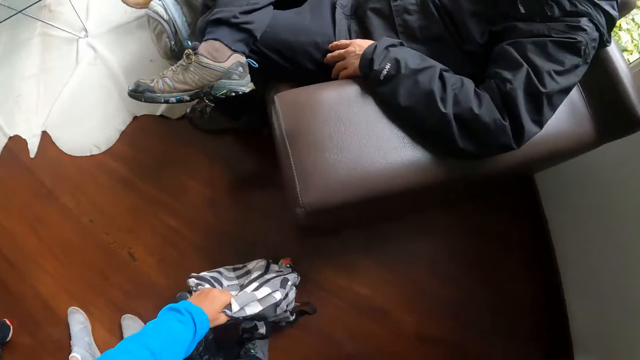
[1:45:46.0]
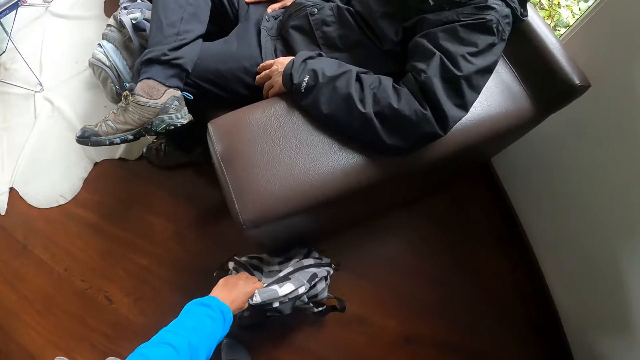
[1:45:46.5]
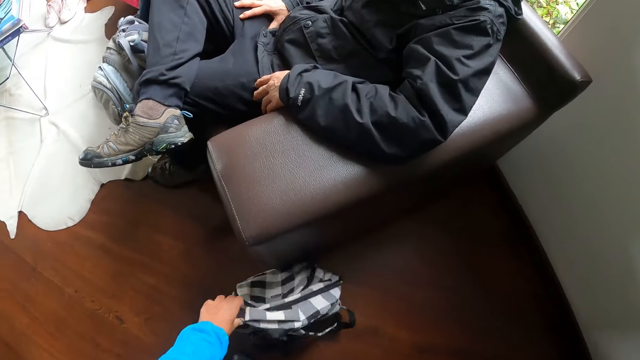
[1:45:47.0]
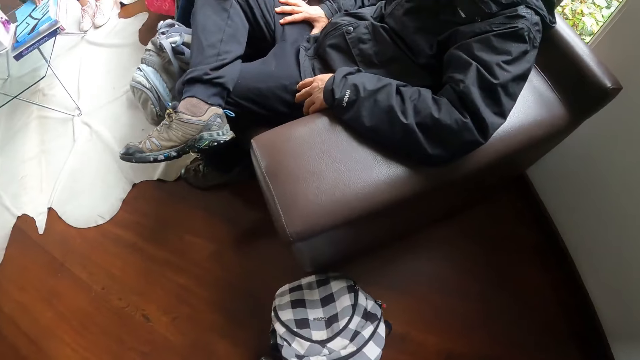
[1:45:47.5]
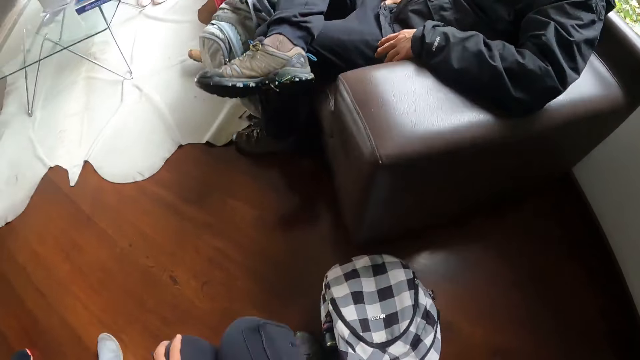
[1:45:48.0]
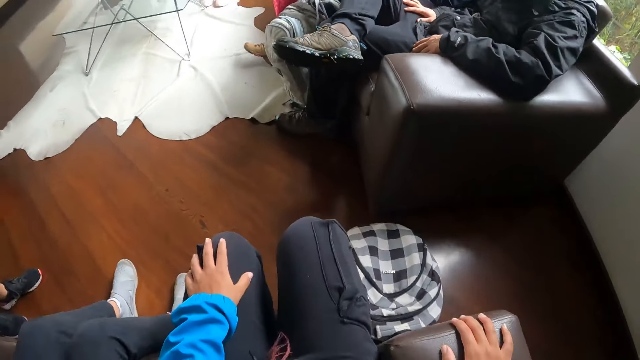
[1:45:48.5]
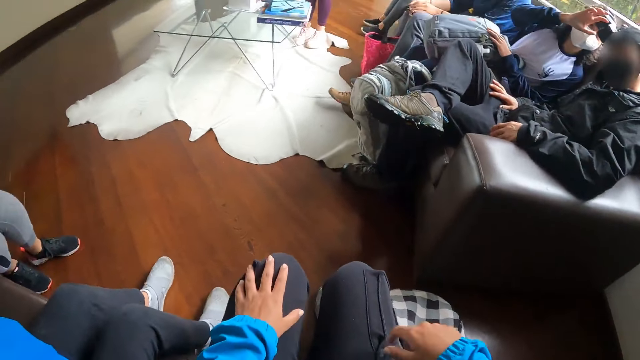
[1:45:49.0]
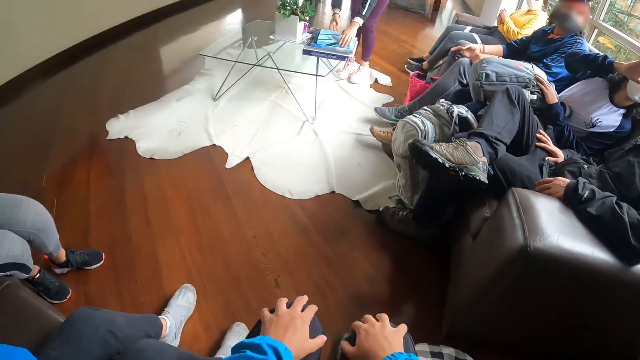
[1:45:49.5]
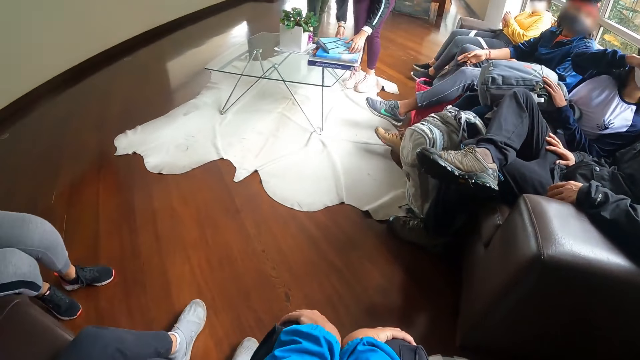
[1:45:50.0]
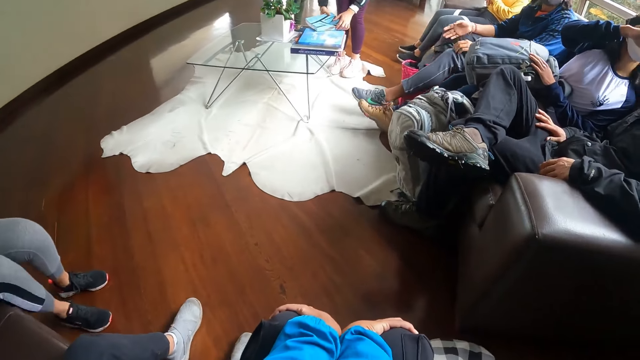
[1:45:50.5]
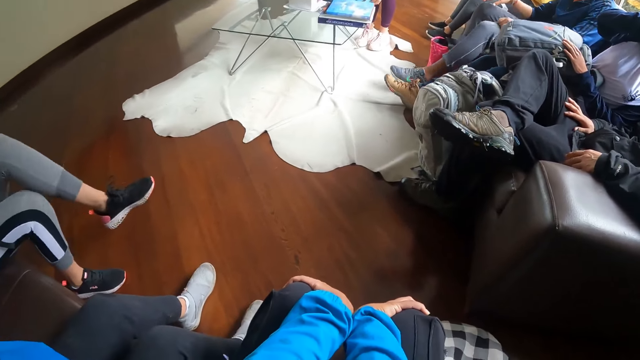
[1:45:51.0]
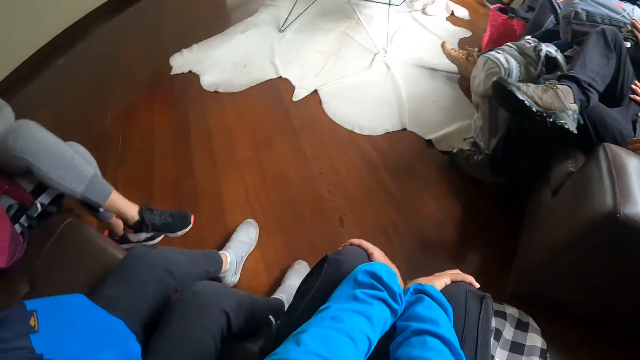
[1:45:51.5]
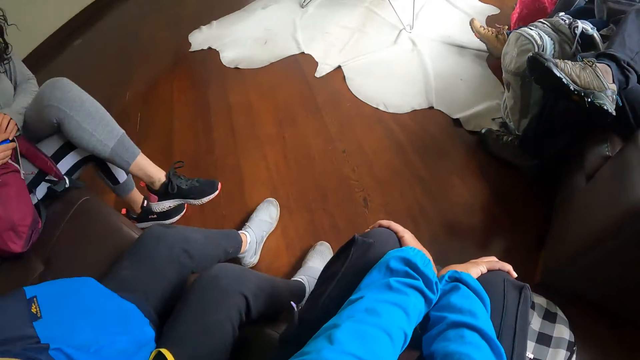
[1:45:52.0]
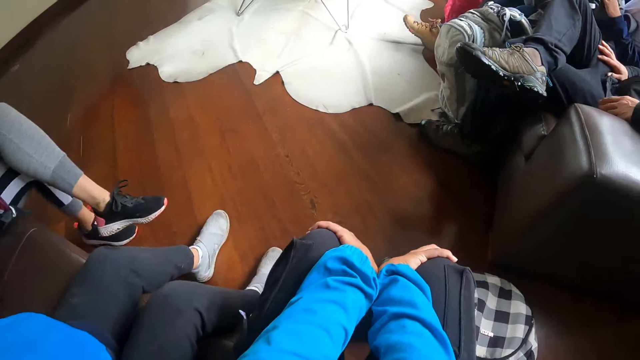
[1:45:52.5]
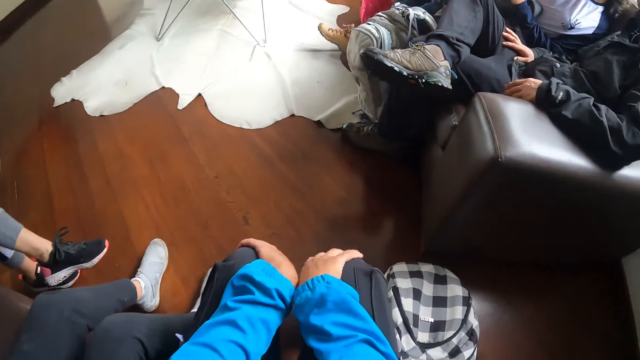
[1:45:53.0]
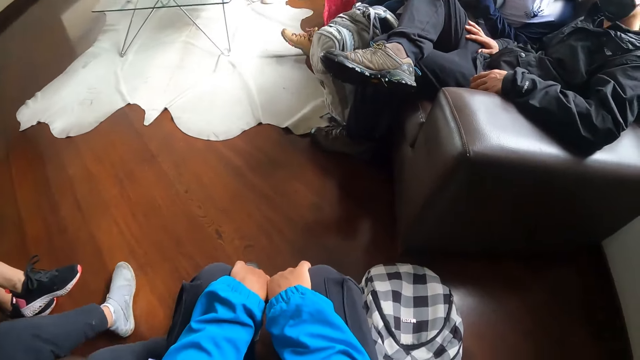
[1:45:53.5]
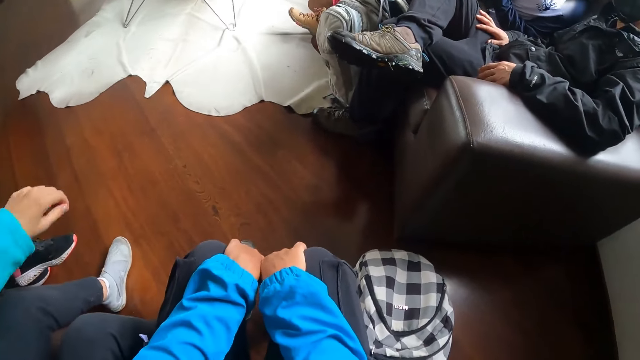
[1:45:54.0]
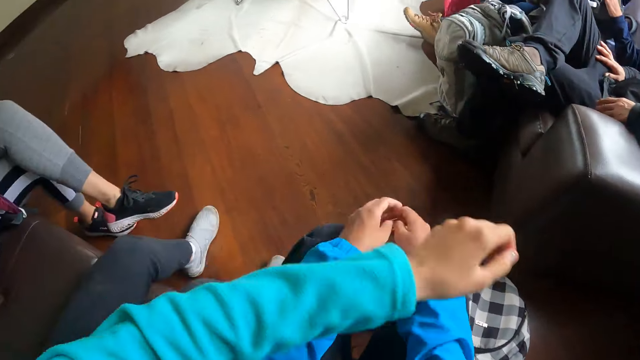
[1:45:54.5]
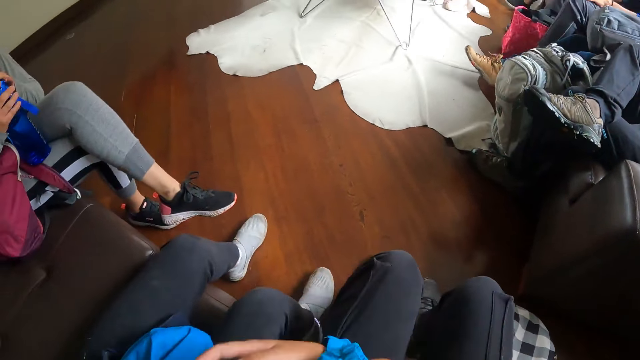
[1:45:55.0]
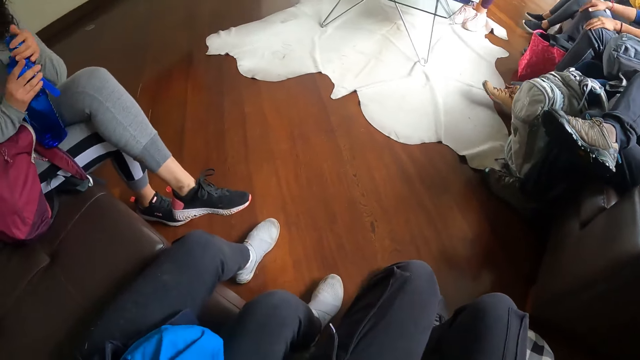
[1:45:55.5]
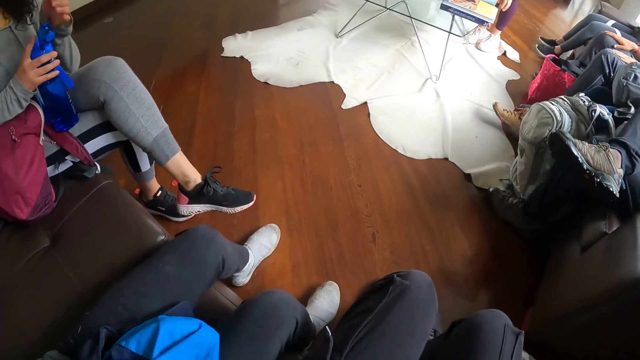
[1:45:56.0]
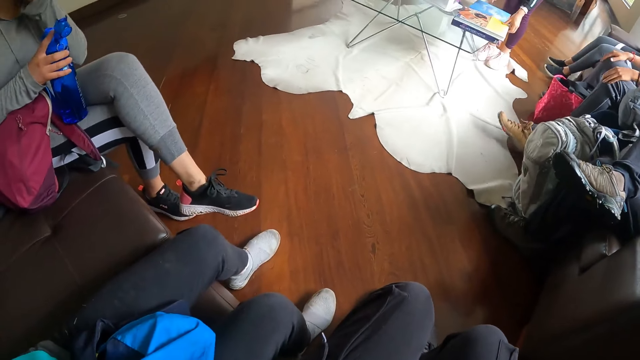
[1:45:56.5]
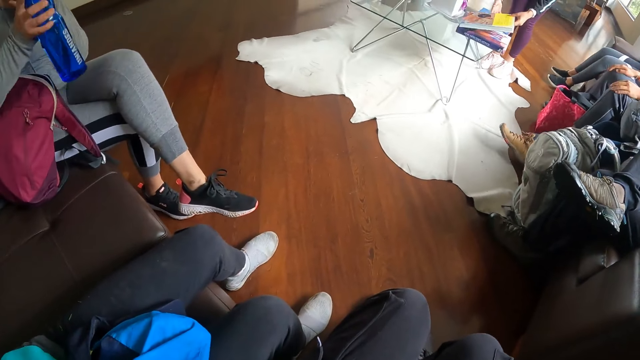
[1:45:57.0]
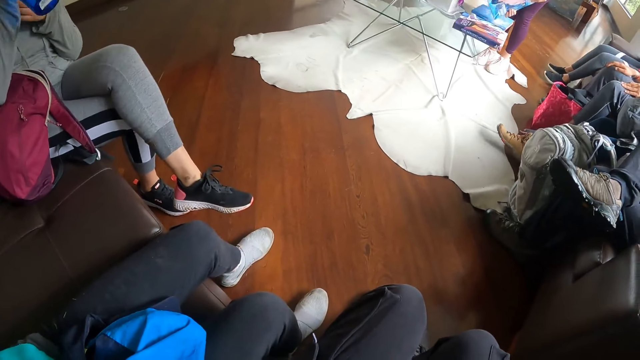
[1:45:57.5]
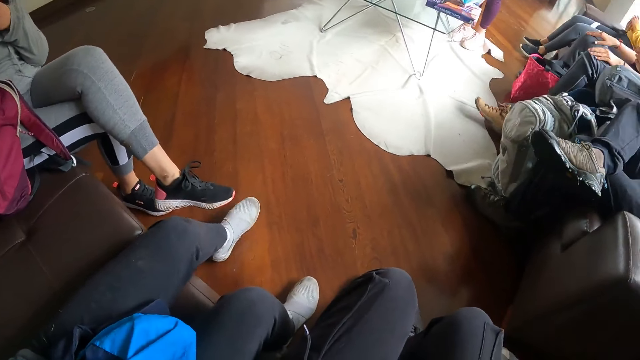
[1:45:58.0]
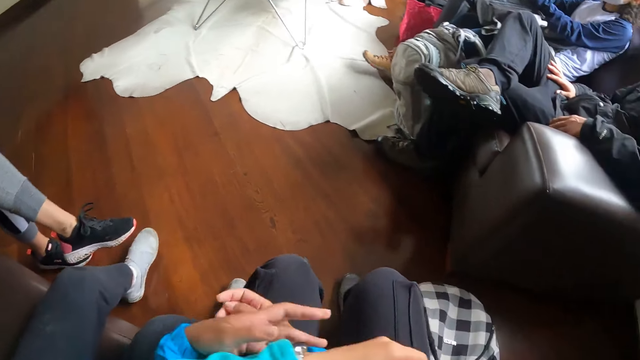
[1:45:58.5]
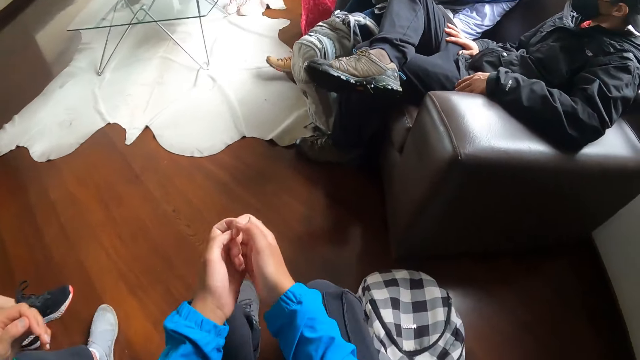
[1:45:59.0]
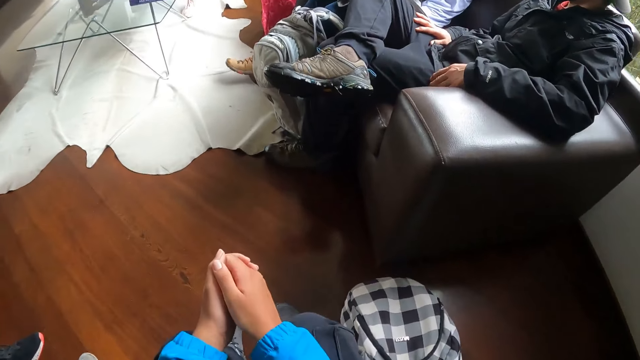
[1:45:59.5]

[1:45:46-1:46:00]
The camera wearer places the bag on the floor with her hands. She sits on the couch. A woman moves a book on a table with her hands. The camera wearer stares at the floor. She interacts with another woman. A third woman opens a water bottle on her lap with her left hand. The first woman picks up the book on the table with her hands. The third woman drinks the water from the bottle.

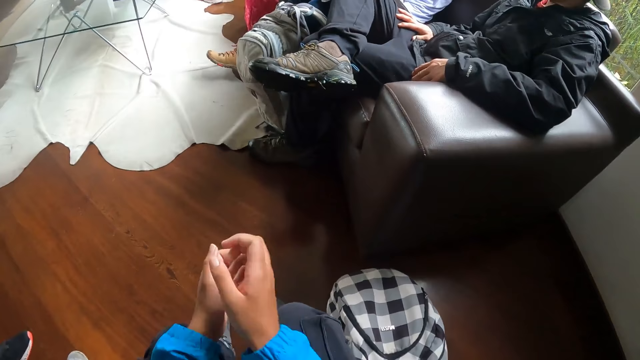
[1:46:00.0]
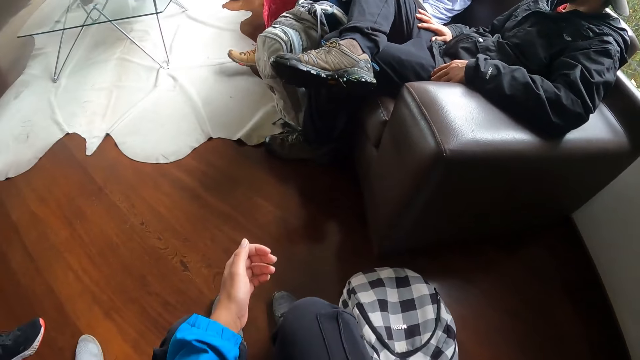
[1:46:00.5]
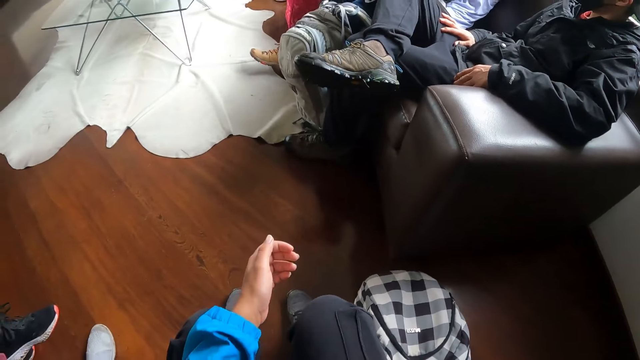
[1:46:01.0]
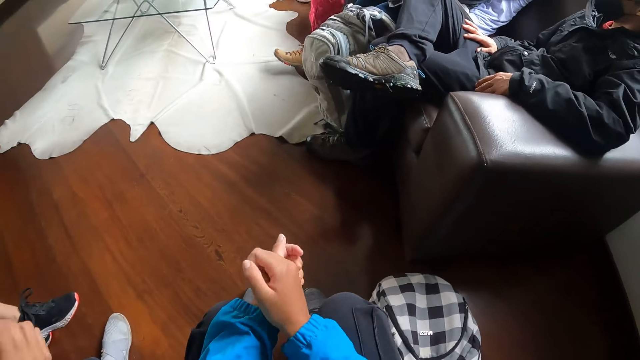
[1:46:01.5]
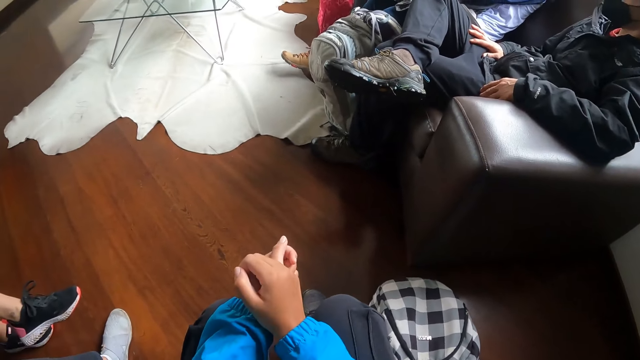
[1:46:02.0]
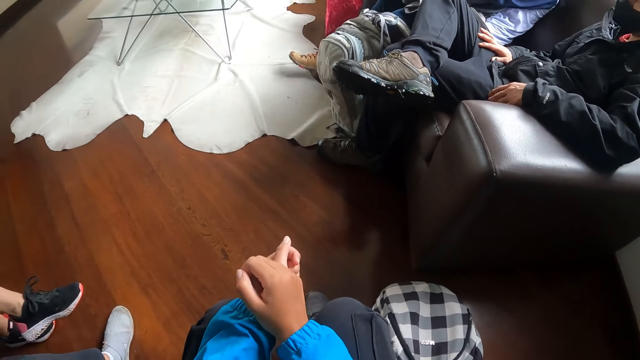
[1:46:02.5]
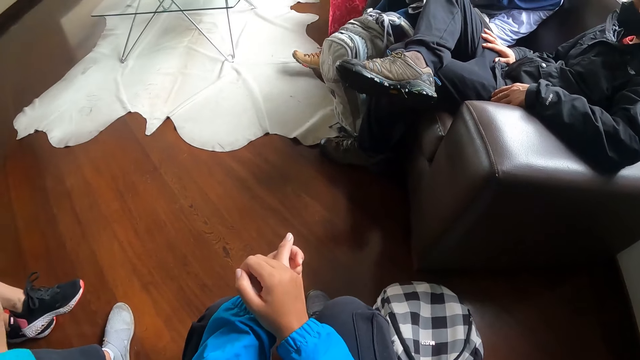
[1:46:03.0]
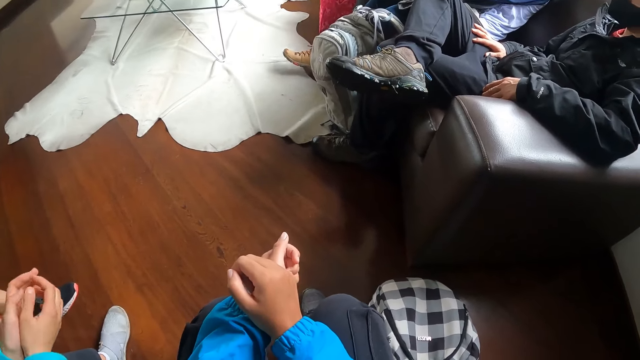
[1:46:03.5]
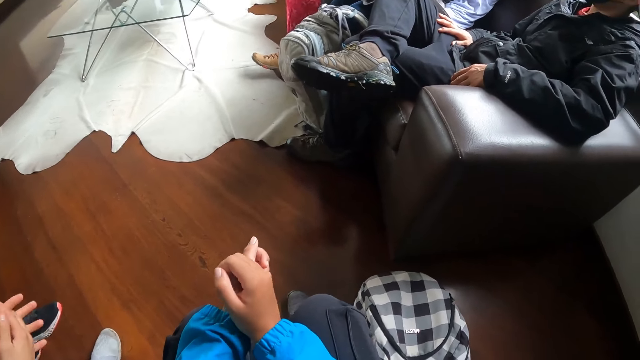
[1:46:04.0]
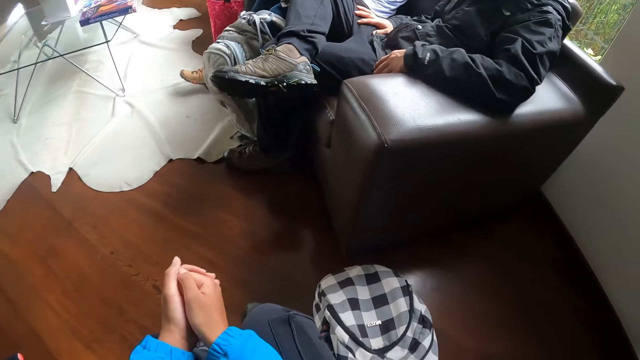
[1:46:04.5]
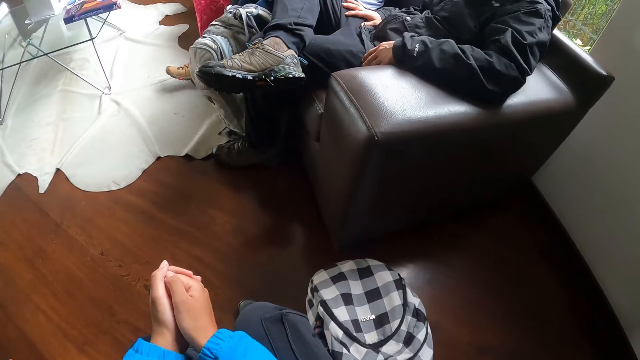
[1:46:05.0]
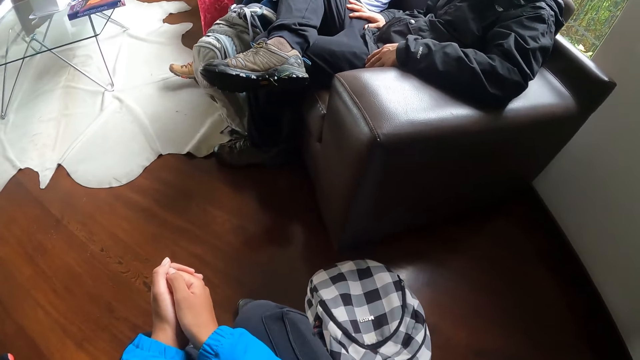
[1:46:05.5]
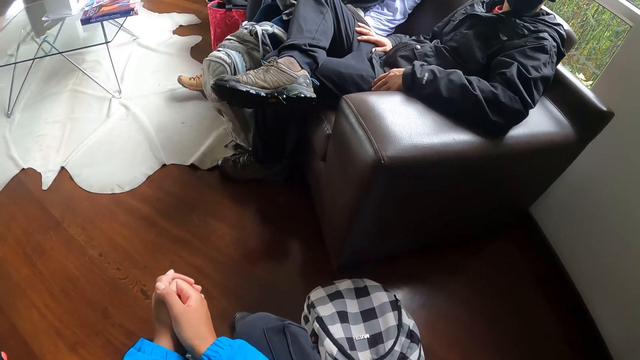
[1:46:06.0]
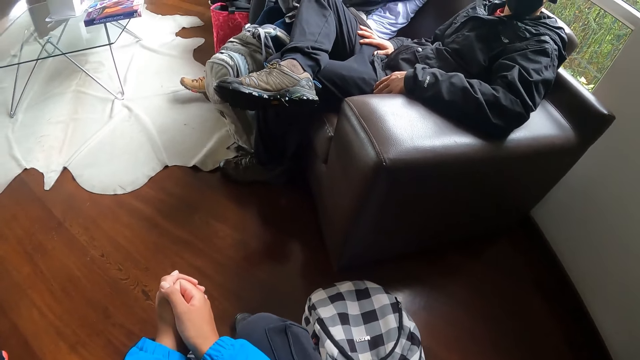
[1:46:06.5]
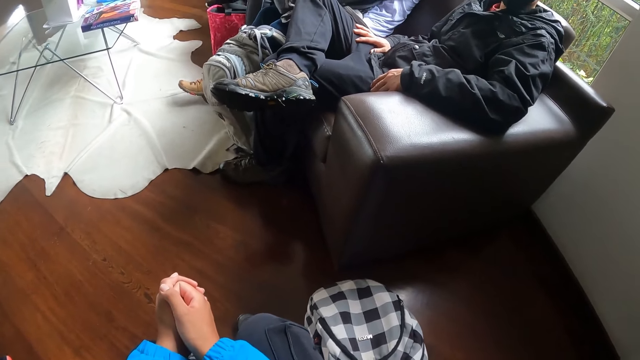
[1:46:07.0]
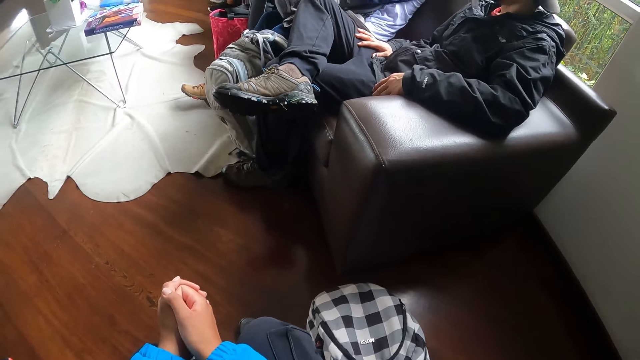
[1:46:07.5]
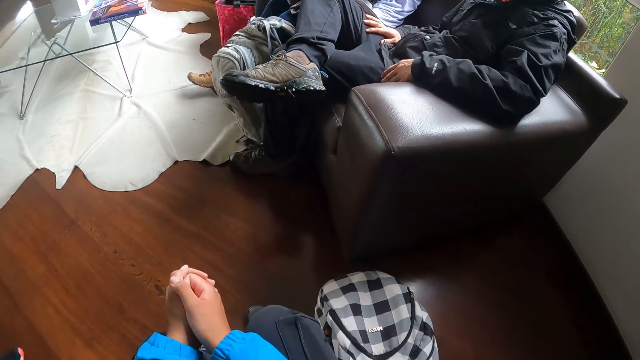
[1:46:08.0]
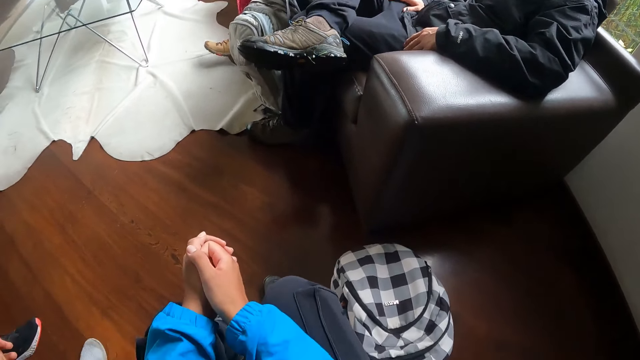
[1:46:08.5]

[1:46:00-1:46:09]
The camera wearer touches something. They stare at the floor.
